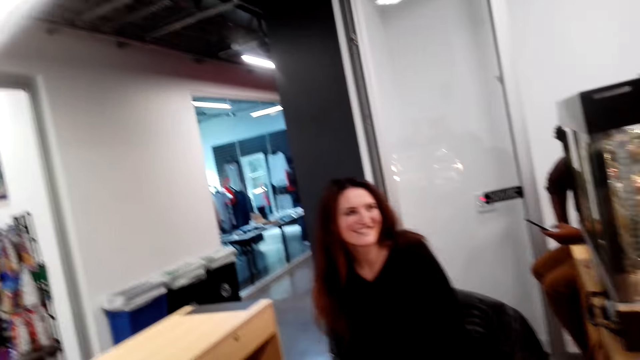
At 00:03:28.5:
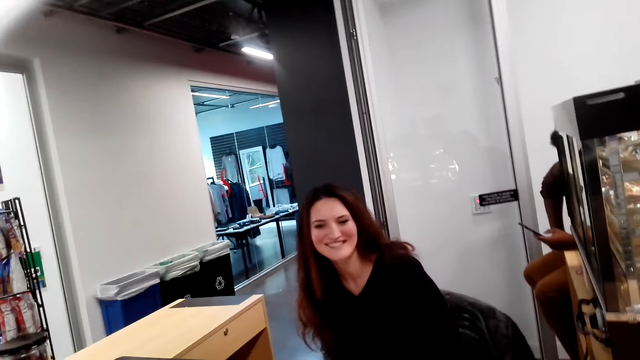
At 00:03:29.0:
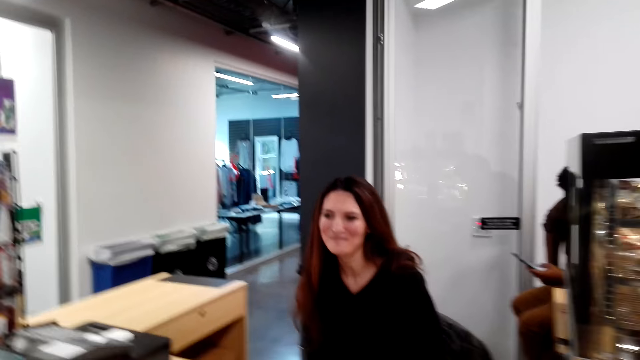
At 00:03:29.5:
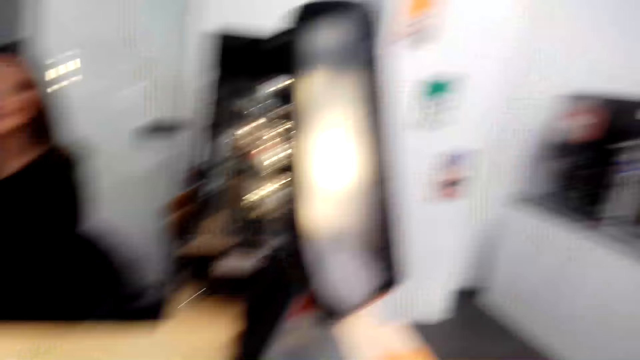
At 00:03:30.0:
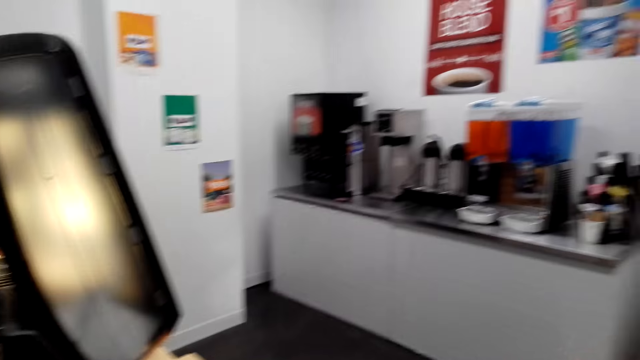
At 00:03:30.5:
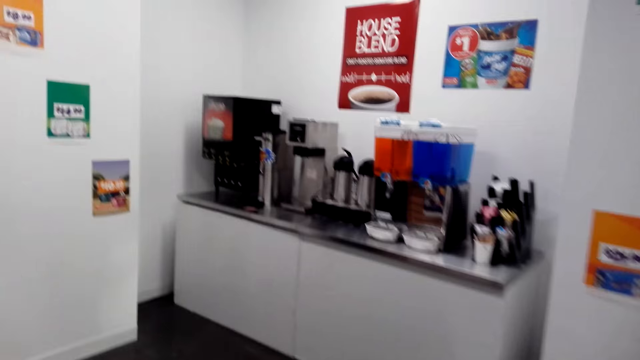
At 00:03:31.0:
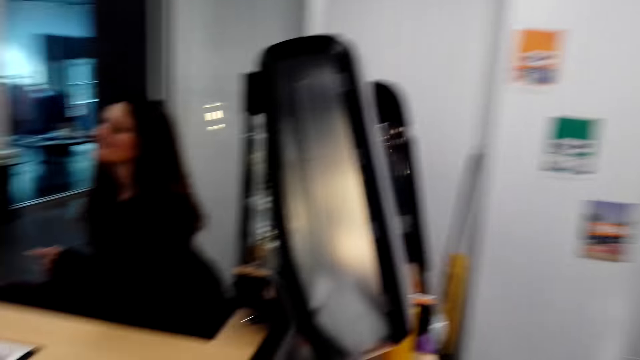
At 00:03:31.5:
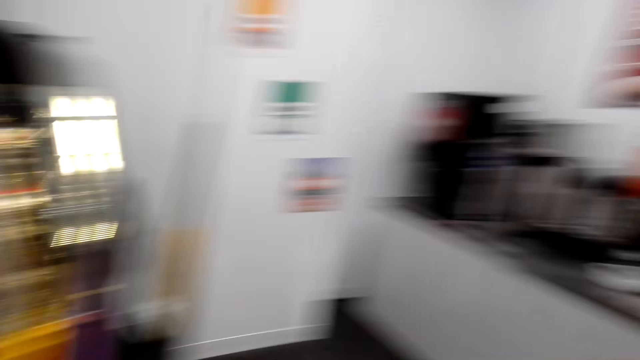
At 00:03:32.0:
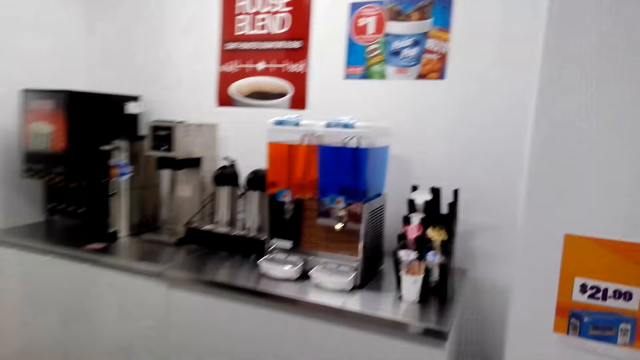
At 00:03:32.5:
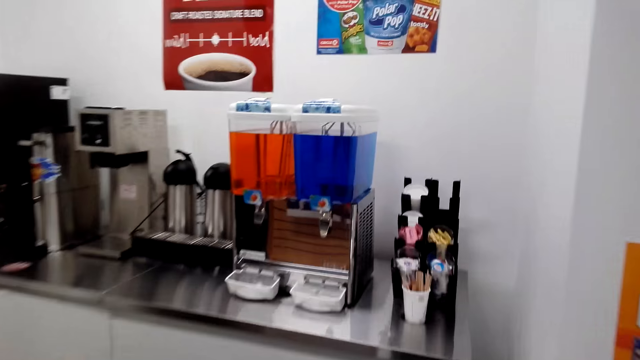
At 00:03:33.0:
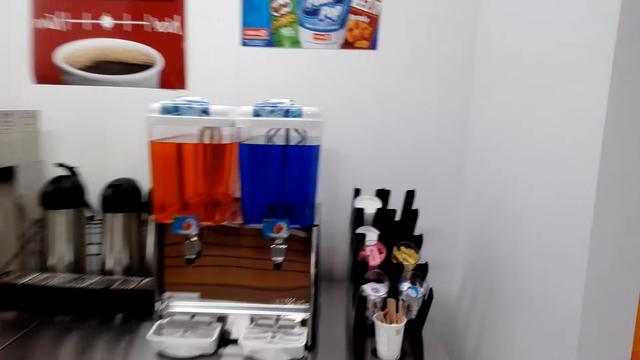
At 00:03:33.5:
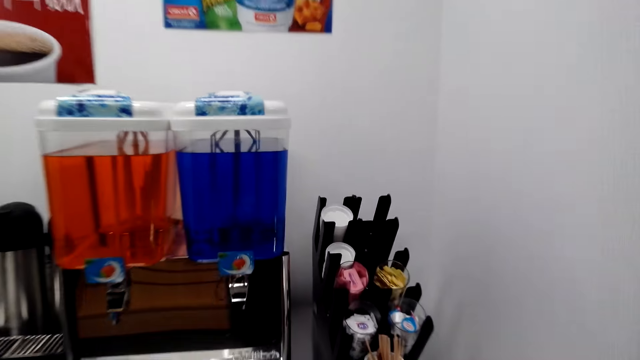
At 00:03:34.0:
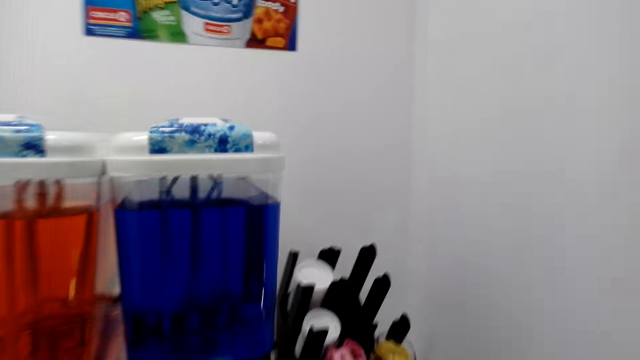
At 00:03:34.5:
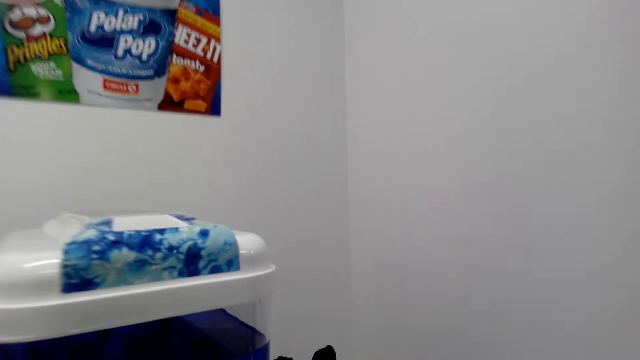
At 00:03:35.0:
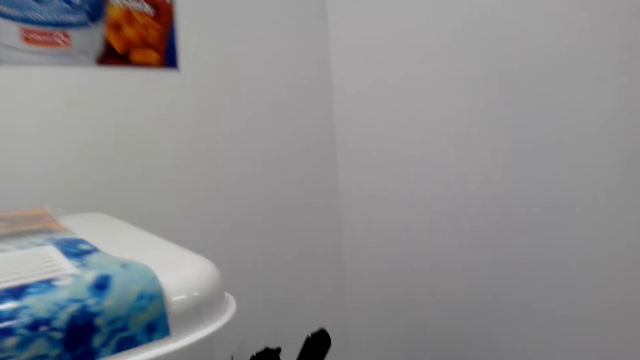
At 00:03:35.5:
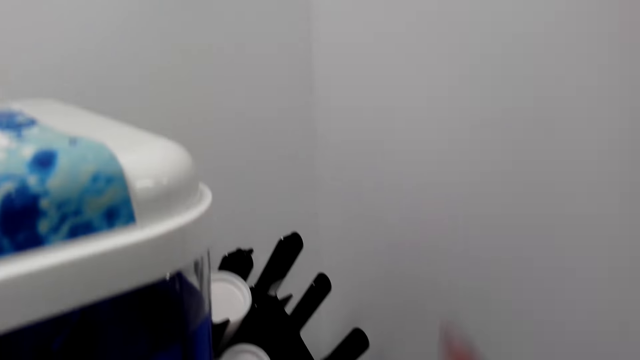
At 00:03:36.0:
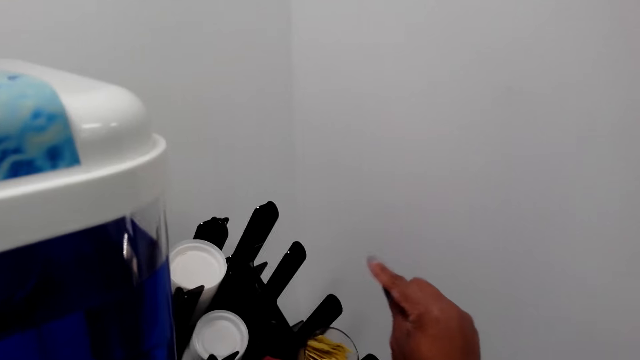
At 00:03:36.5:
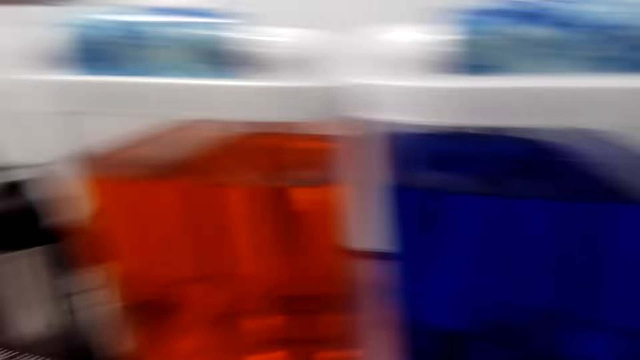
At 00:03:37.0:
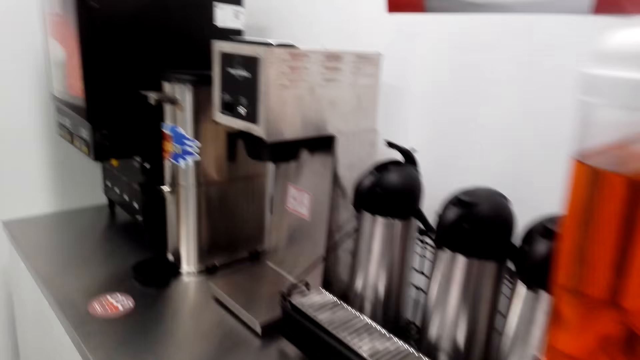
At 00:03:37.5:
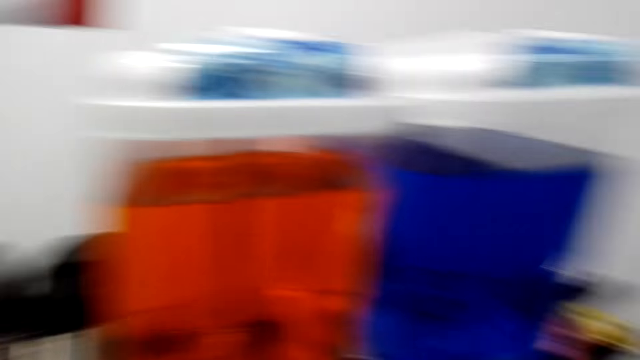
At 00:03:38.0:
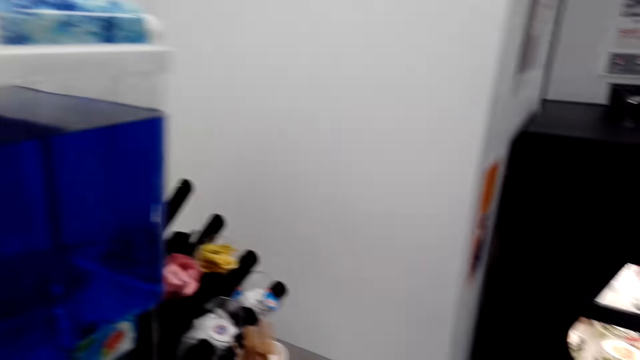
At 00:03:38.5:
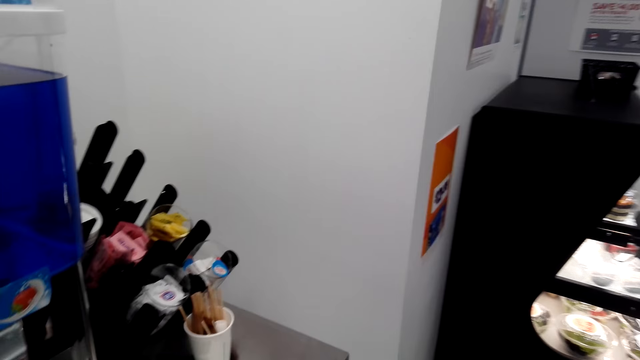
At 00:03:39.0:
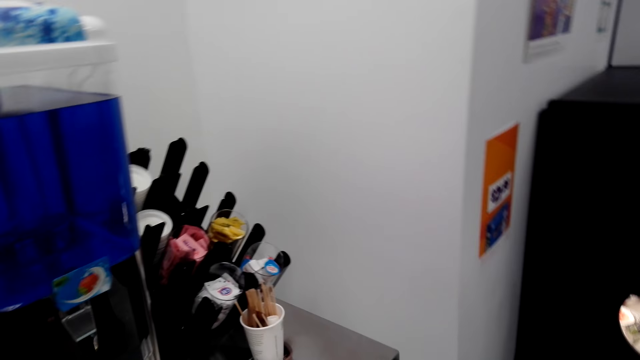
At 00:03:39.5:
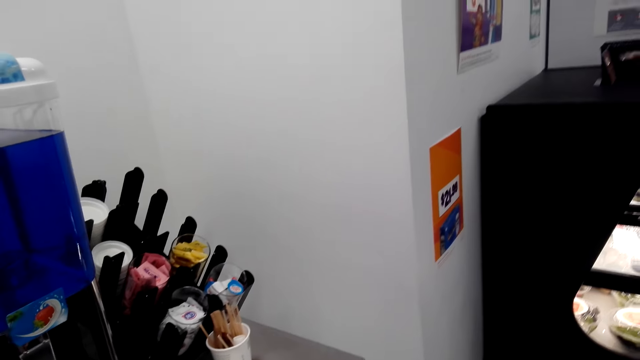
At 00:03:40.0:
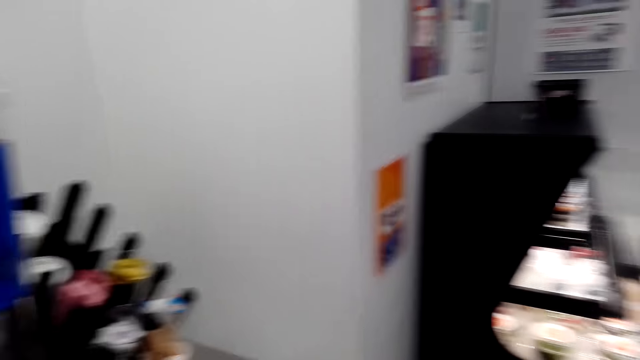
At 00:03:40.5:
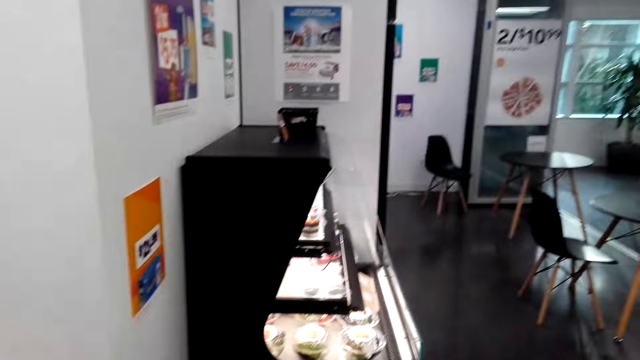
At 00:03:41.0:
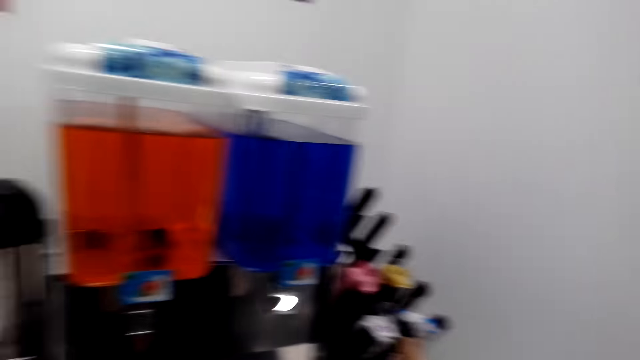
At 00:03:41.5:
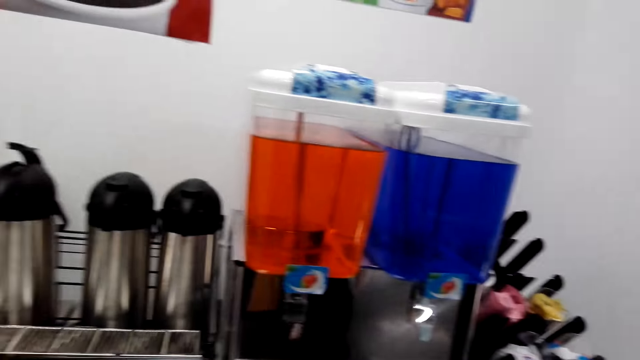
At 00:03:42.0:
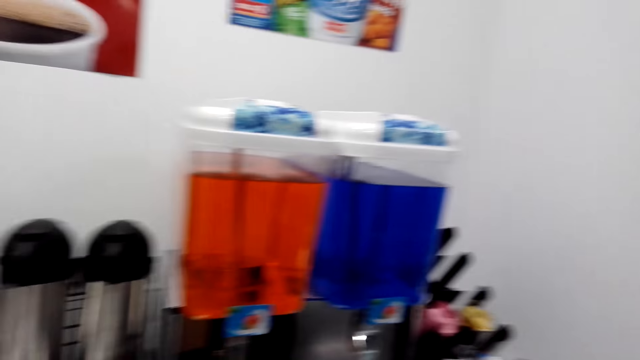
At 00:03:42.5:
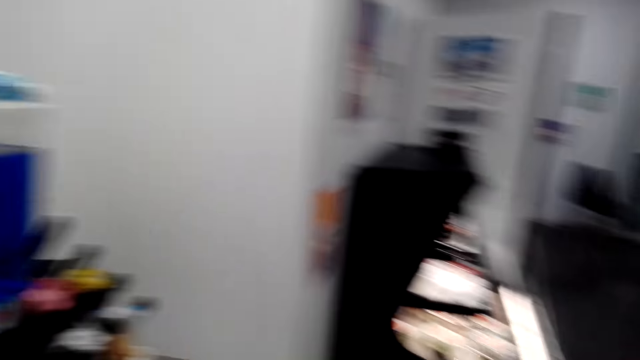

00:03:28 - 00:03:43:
The other female converses with the first female and the camera wearer. The camera wearer walks towards the counter. They do hand movement. They converse with the other female. They look around. They look around the grocery store.

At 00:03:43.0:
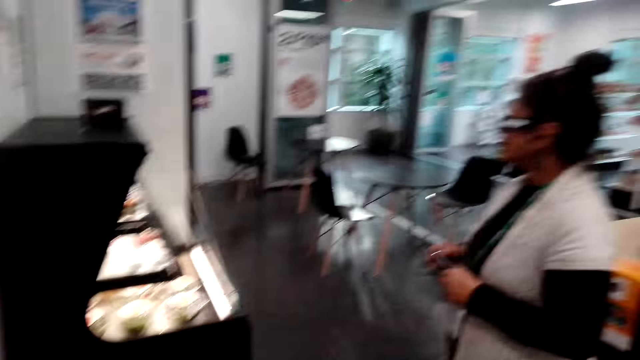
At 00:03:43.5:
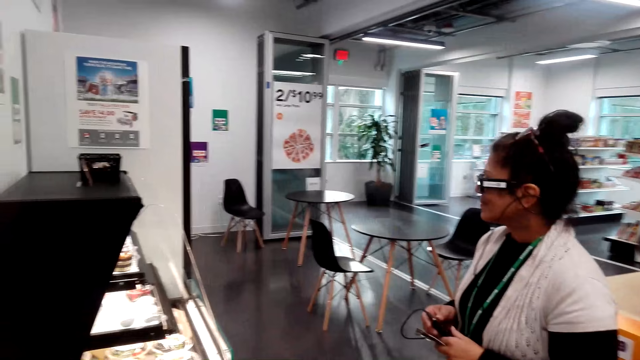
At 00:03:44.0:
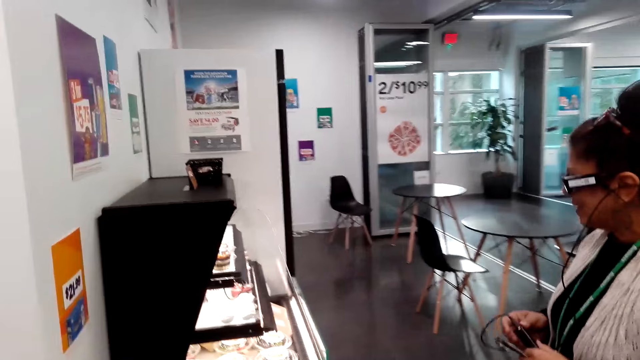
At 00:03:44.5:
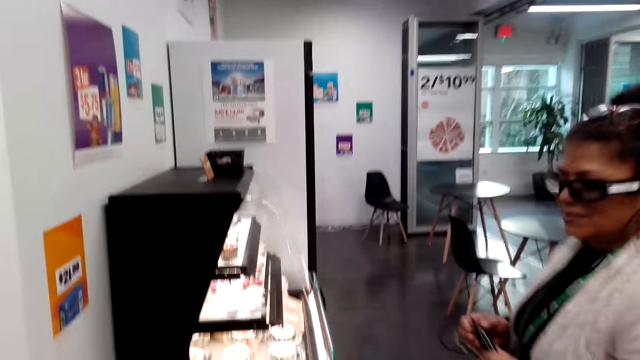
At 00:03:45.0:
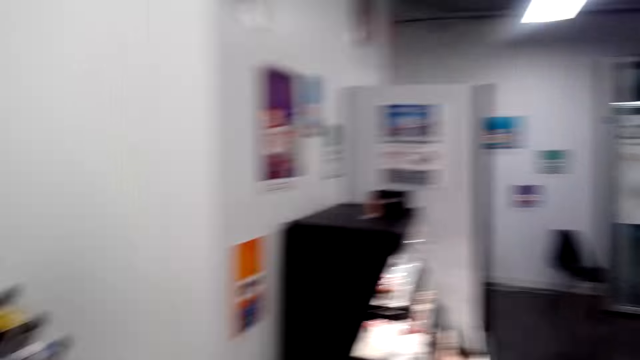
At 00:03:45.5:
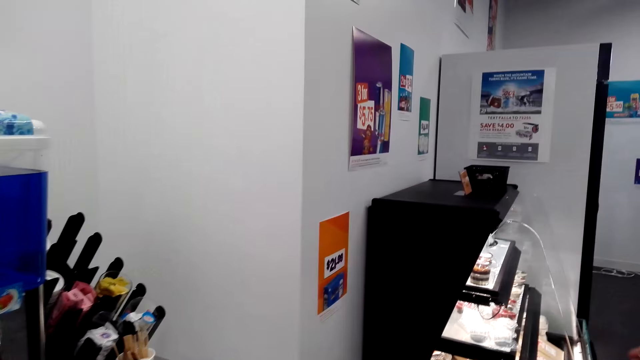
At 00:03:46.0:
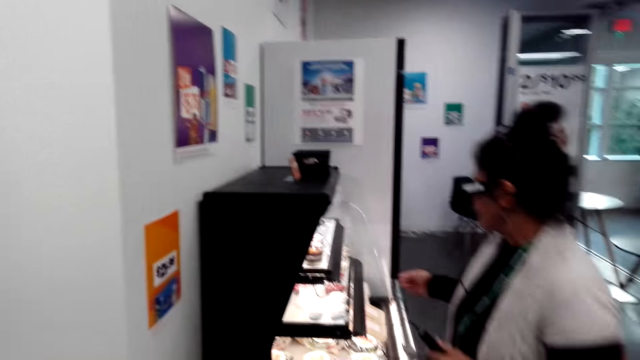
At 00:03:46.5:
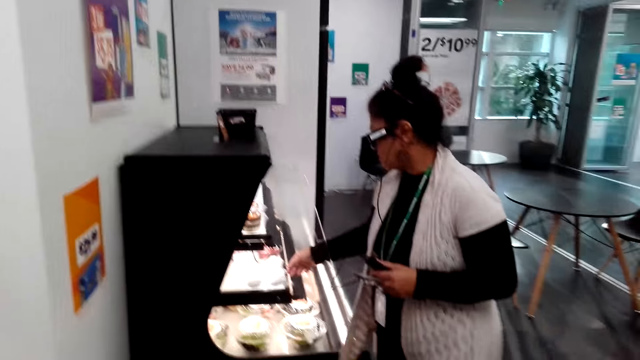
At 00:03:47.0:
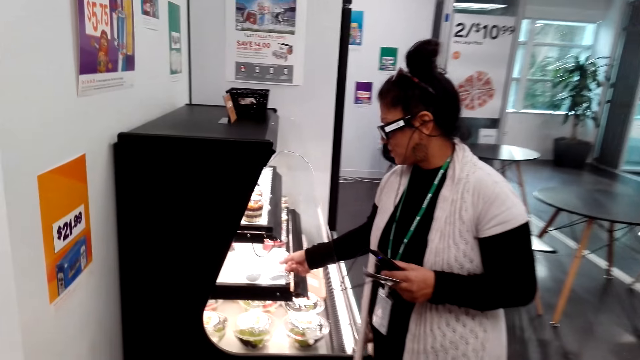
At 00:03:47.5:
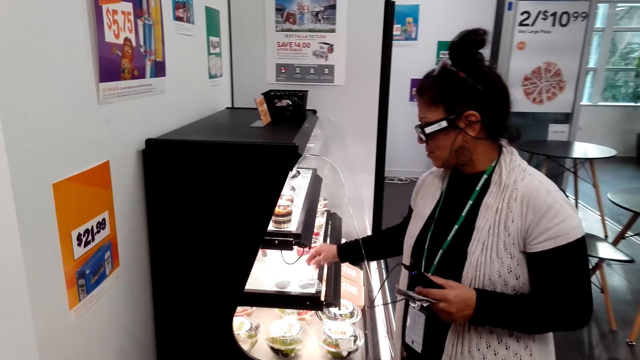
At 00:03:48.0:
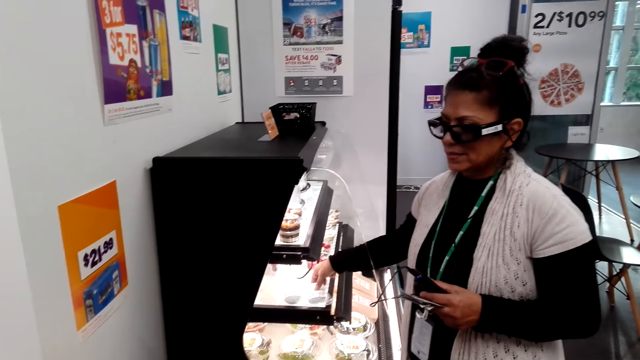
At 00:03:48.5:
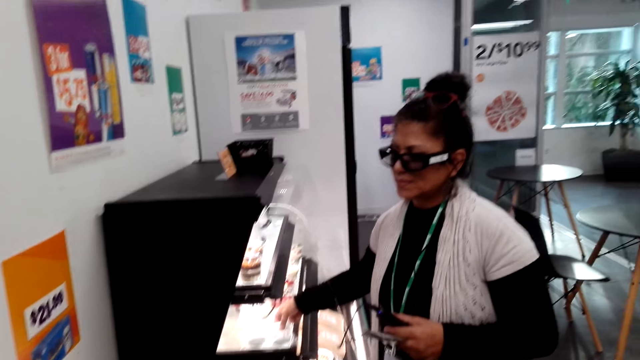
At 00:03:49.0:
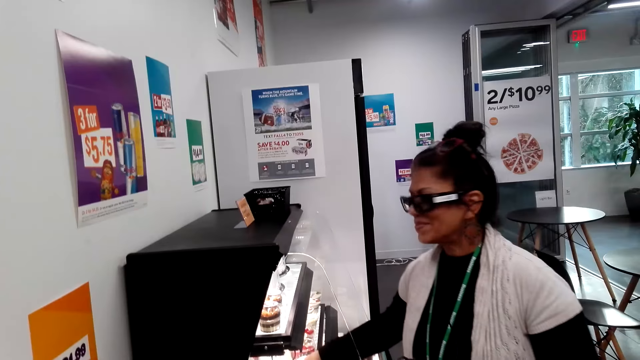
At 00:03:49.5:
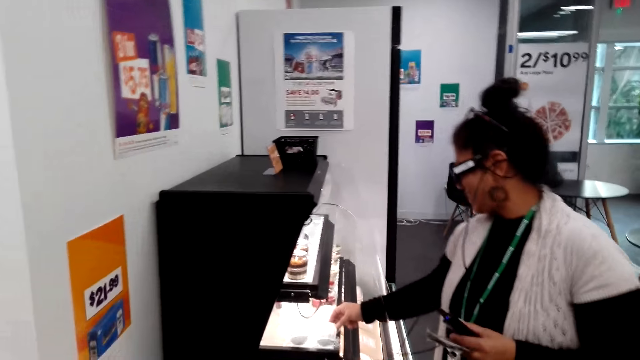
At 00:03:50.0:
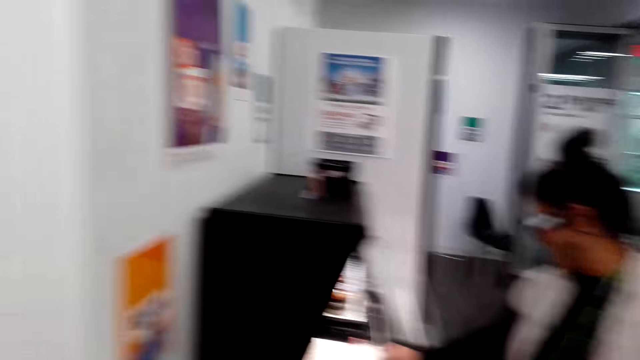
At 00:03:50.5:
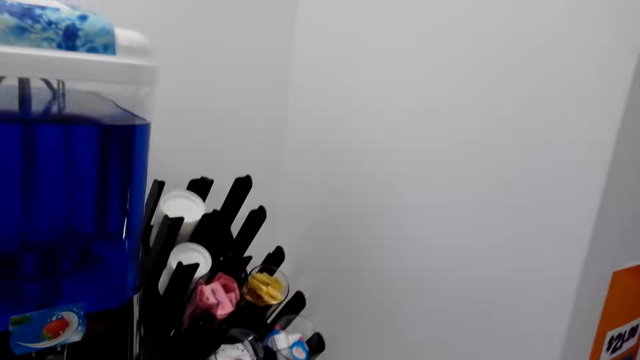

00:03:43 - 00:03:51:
The first female touches something in the glass.
